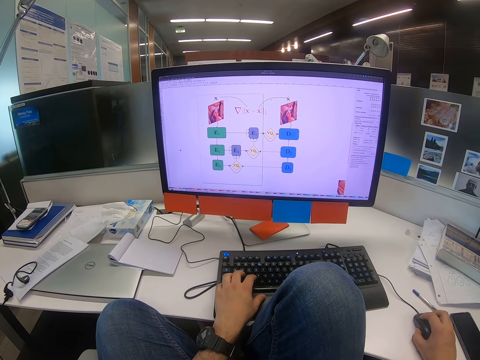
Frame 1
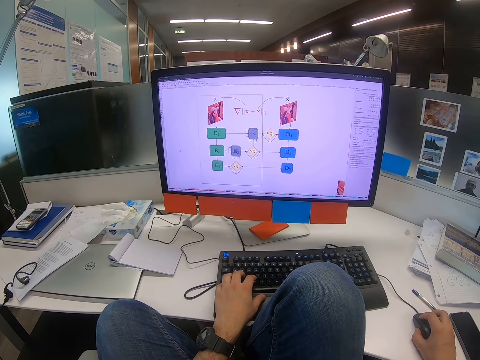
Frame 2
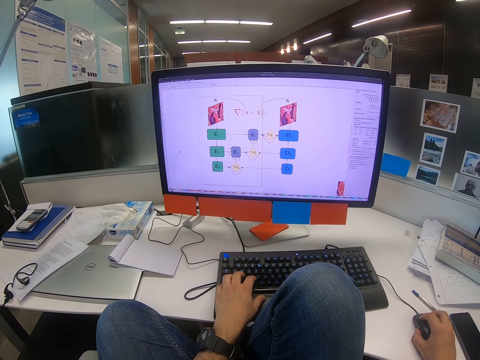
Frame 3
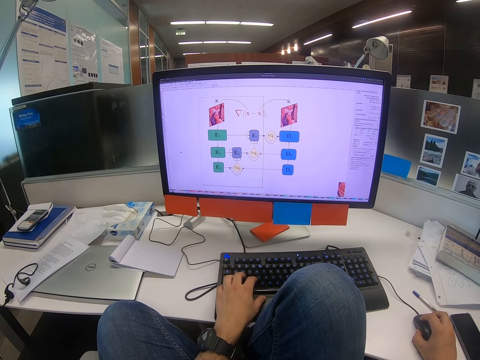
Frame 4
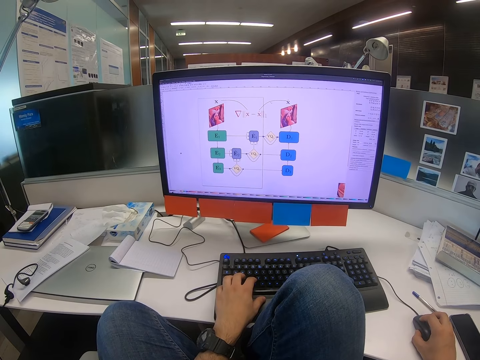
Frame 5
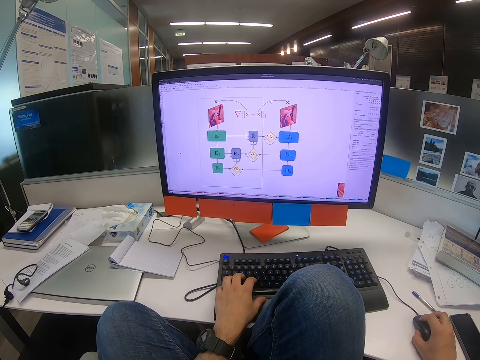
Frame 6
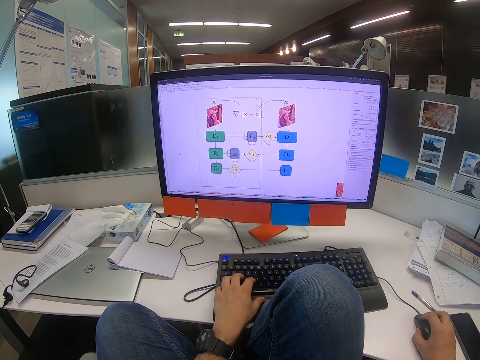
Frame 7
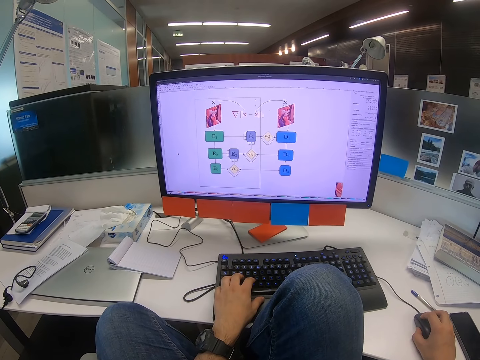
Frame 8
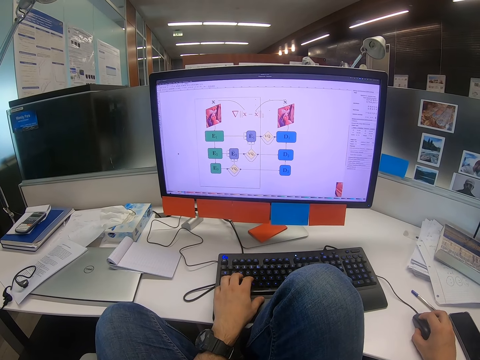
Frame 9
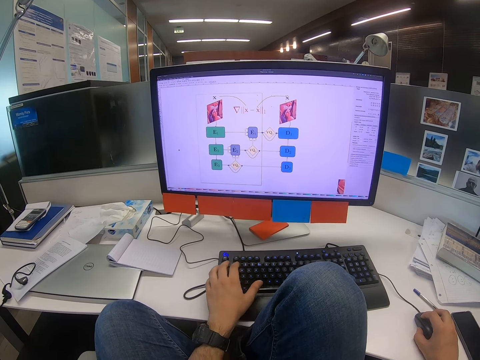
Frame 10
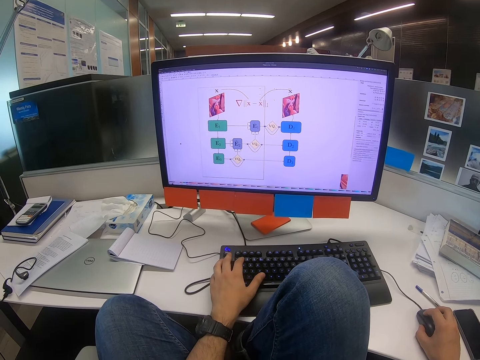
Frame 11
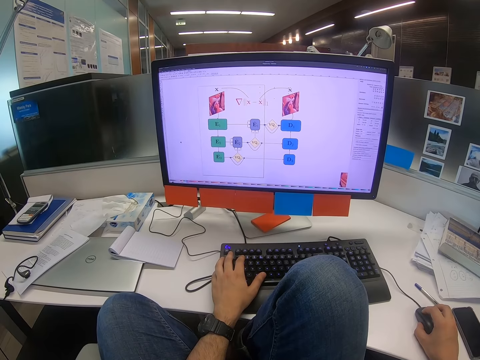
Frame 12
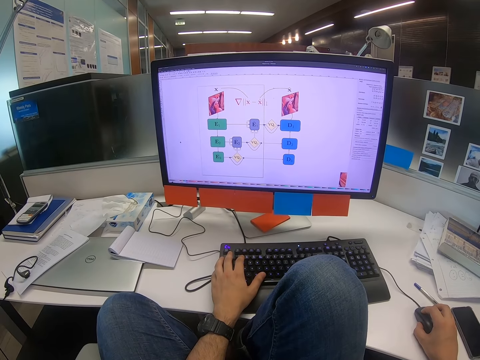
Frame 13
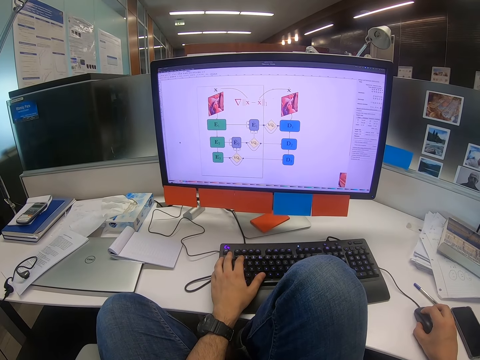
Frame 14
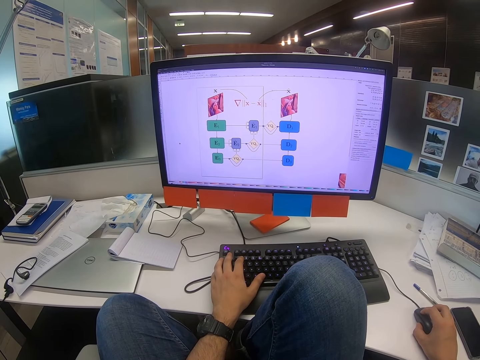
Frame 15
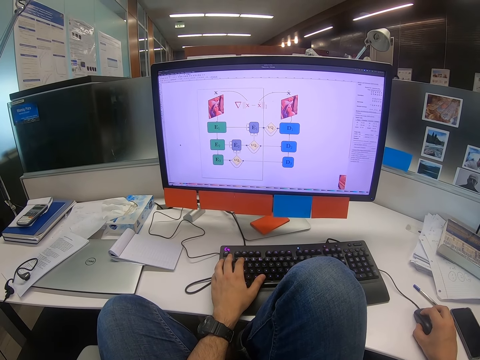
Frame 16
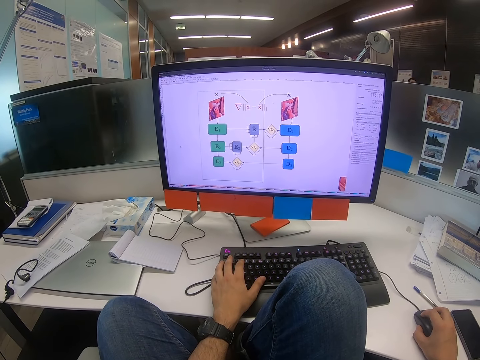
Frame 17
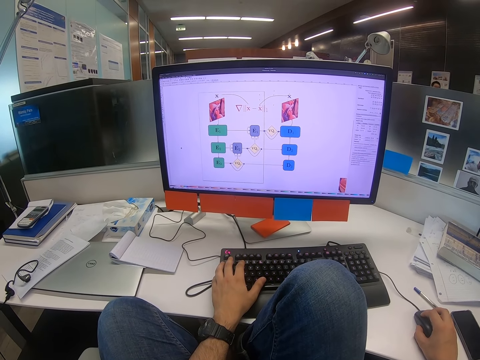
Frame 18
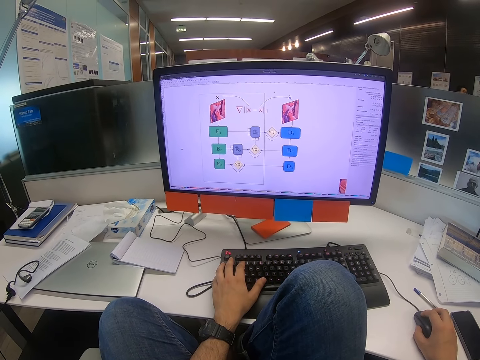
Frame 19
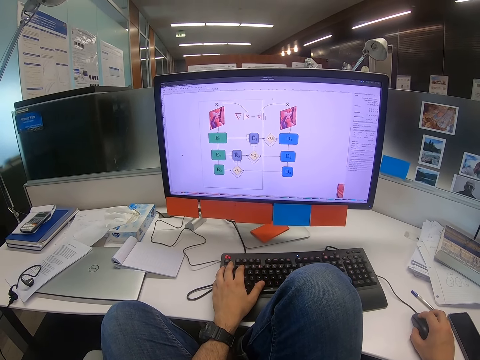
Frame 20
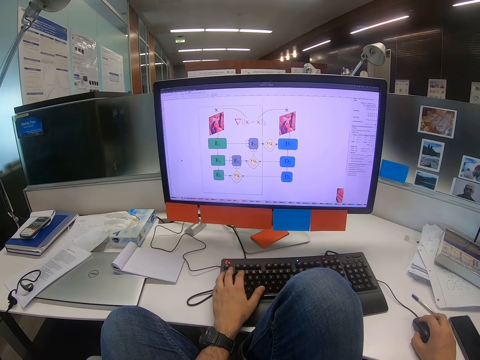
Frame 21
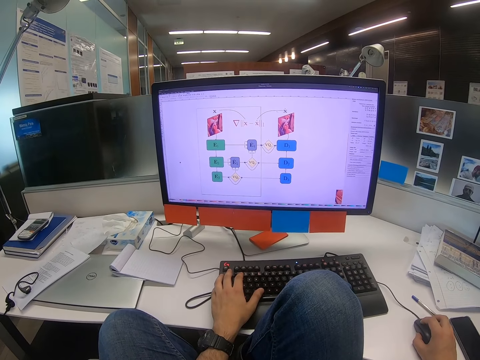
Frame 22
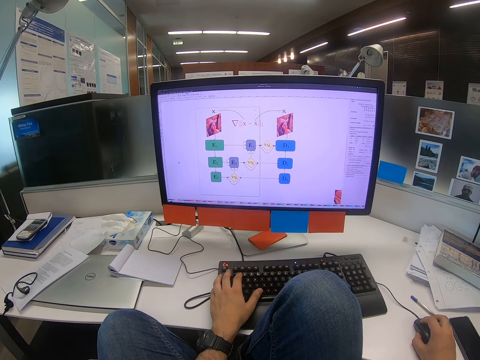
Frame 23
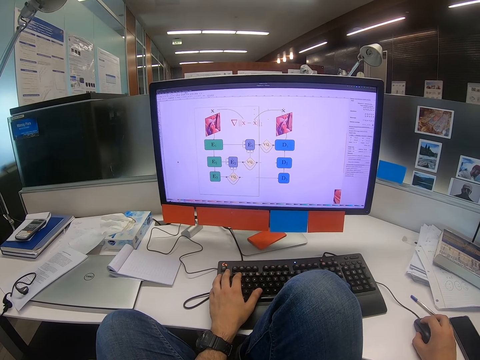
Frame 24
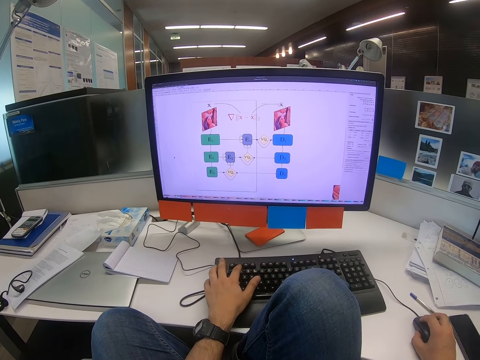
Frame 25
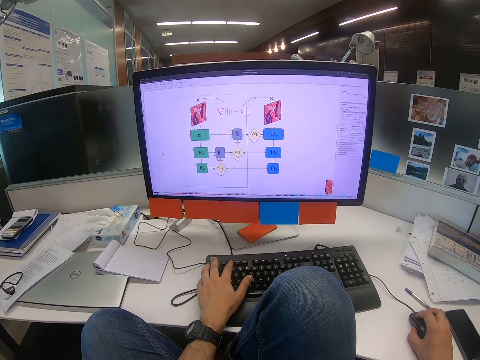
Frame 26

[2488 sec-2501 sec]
The camera wearer reads on the computer. They click on the keyboard. They scroll on the computer. They read on the computer.

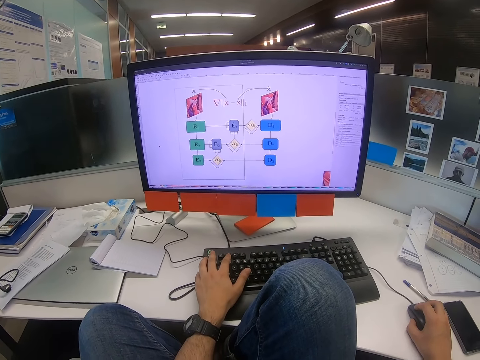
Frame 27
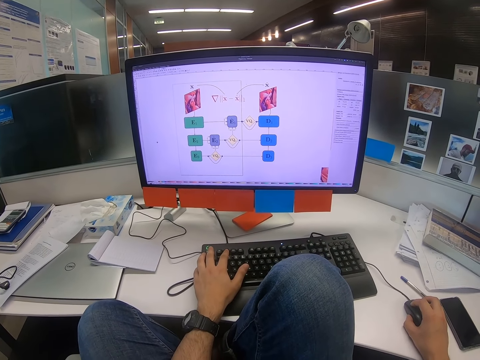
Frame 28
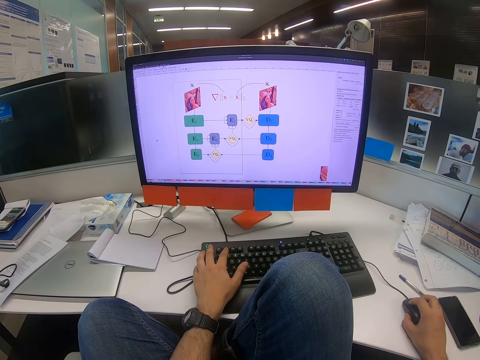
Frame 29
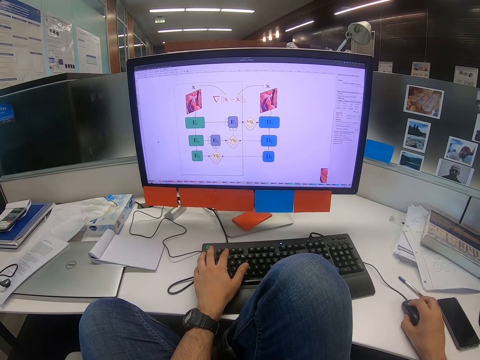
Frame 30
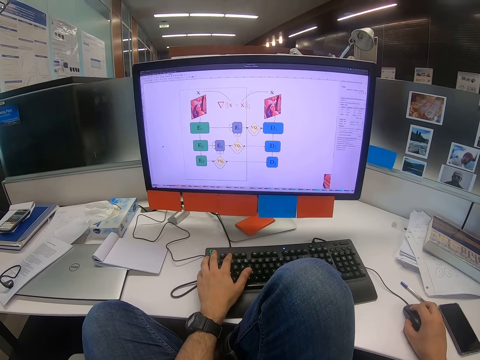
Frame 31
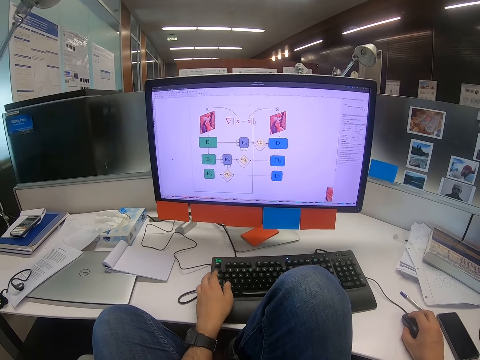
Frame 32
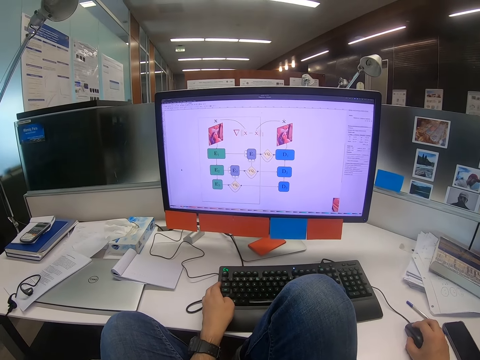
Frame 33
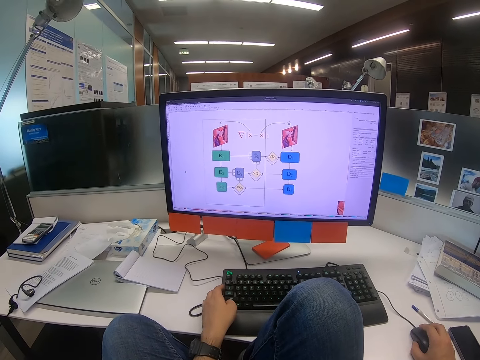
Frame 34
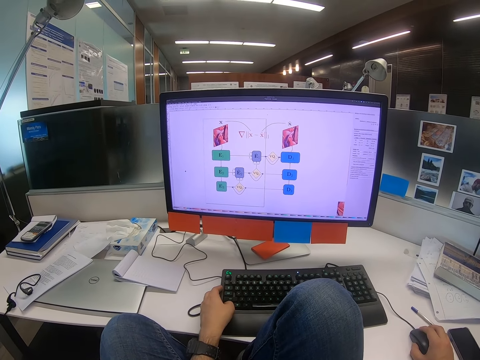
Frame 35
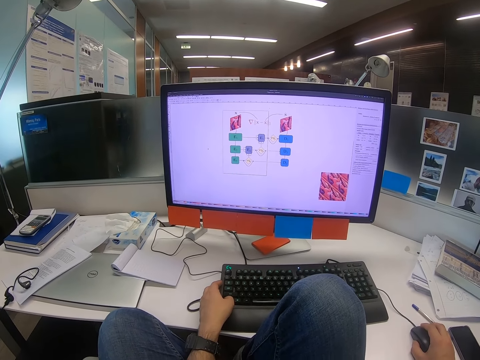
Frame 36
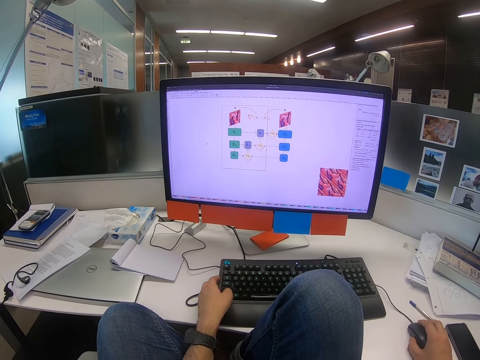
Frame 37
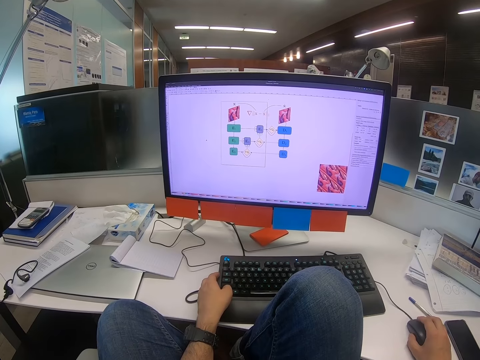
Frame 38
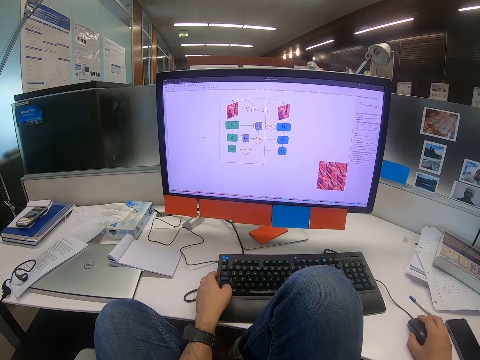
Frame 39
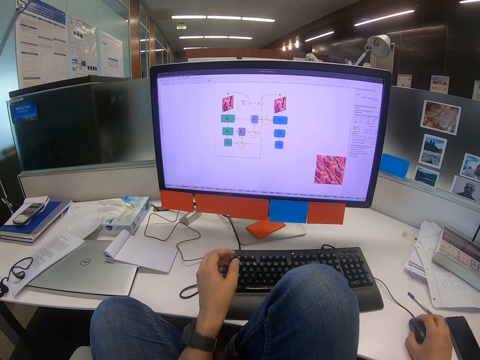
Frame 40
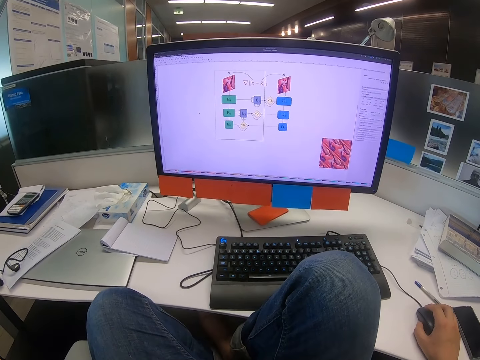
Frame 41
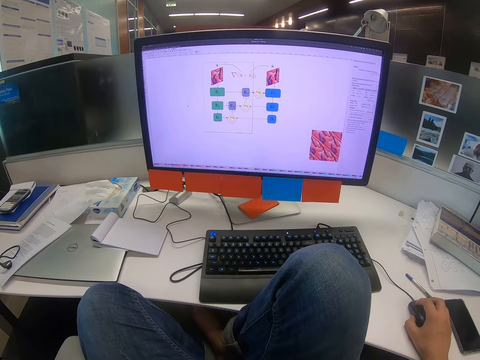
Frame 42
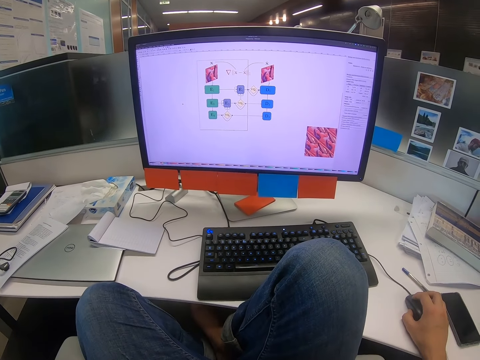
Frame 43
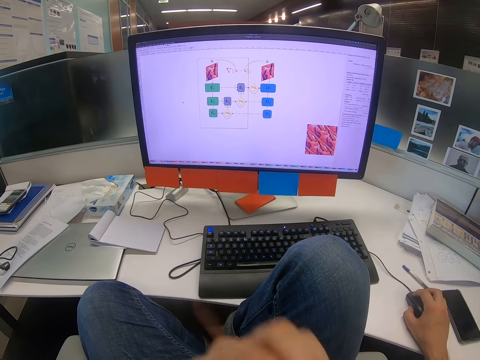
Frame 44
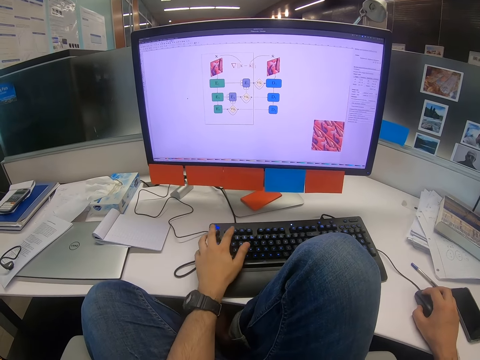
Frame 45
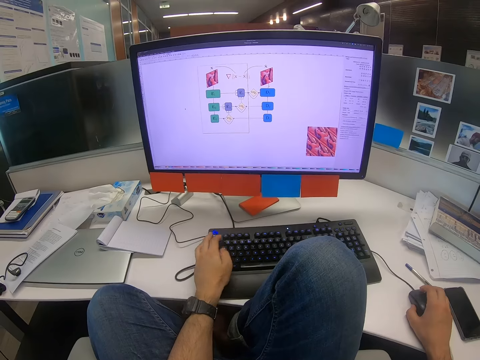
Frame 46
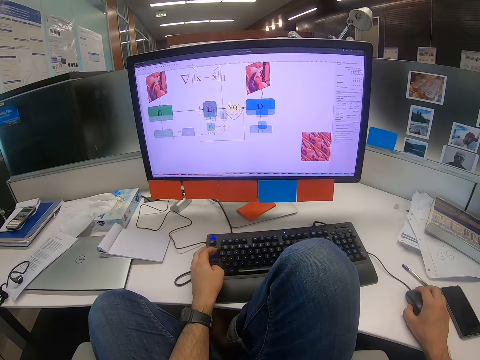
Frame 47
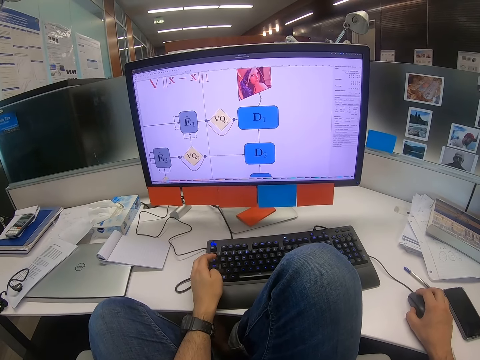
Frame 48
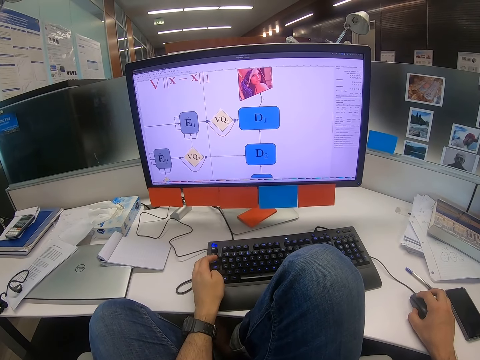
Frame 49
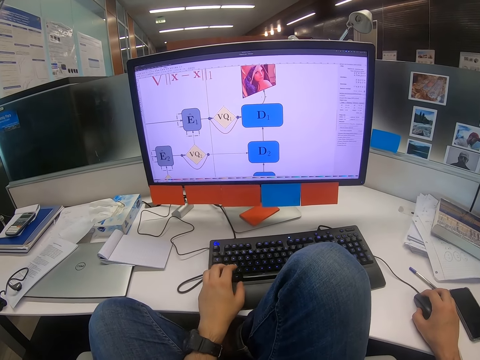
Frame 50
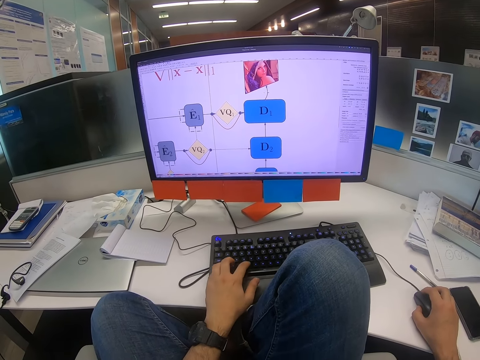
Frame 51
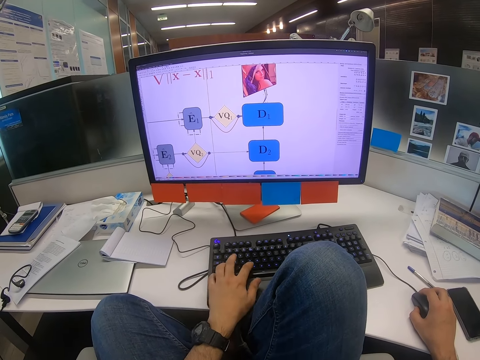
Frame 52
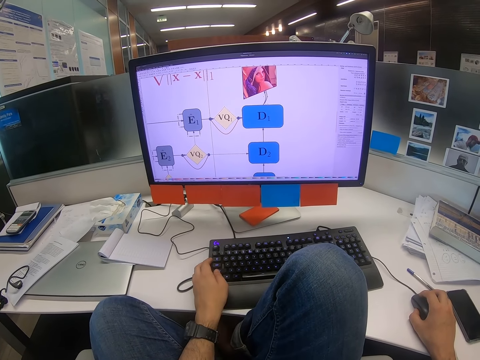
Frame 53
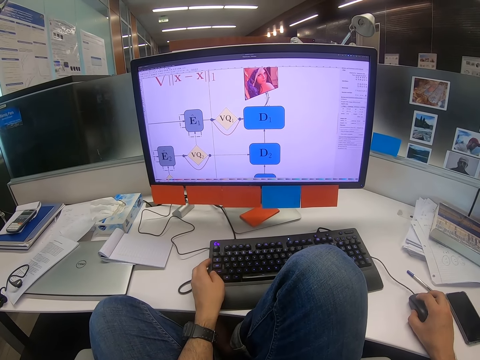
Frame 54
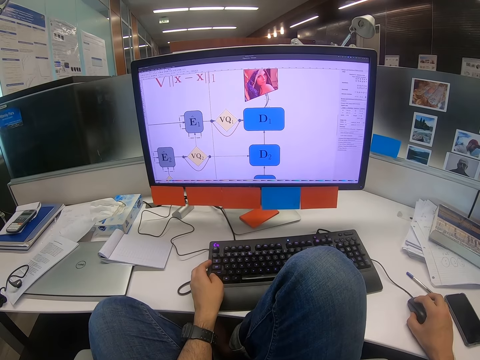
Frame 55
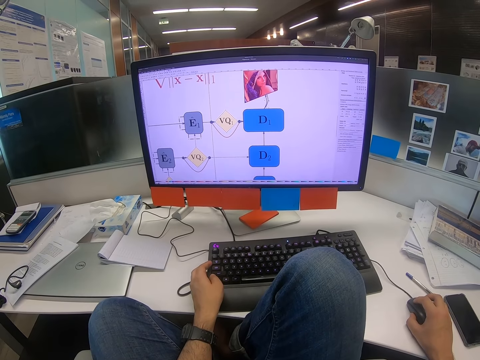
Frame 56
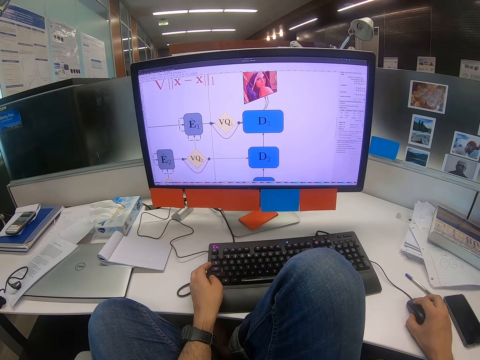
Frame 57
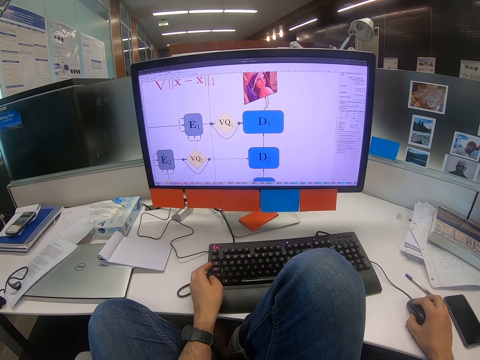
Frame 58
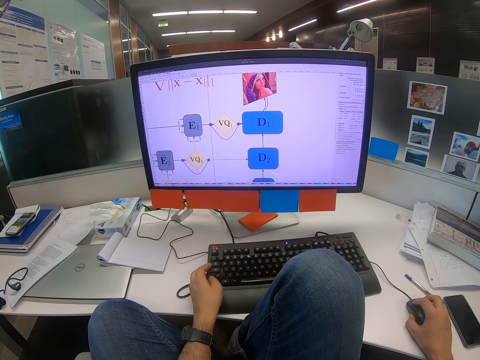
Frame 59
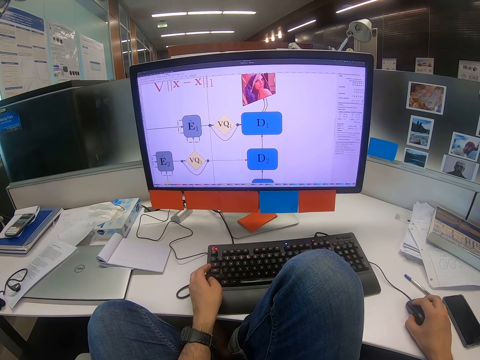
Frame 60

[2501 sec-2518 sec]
The camera wearer clicks on the keyboard. They click on the keyboard again. They lift the left hand up. They scroll on the computer. They click on the keyboard. They put the left hand on the keyboard. They scroll on the computer. They click on the keyboard. They scroll on the computer. They move the mouse.
